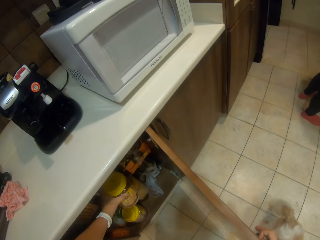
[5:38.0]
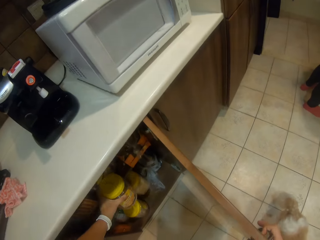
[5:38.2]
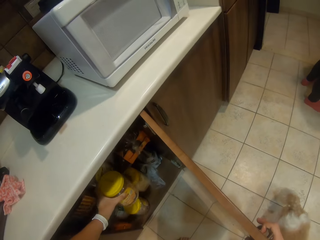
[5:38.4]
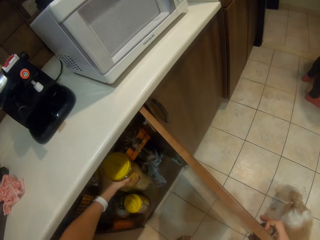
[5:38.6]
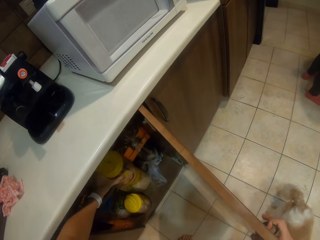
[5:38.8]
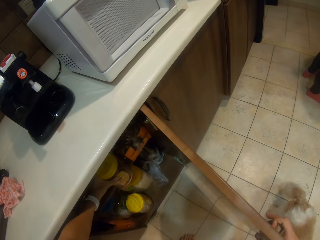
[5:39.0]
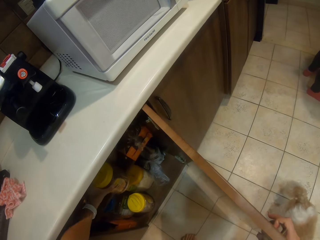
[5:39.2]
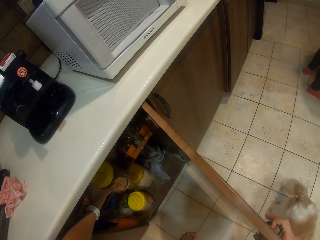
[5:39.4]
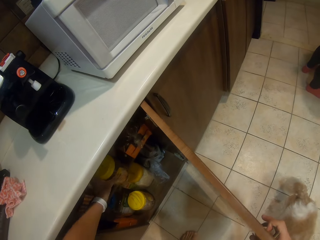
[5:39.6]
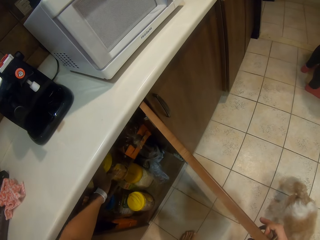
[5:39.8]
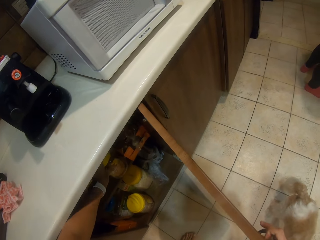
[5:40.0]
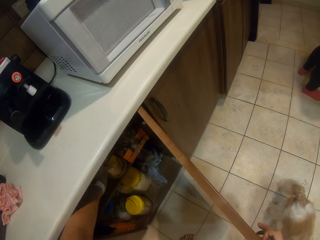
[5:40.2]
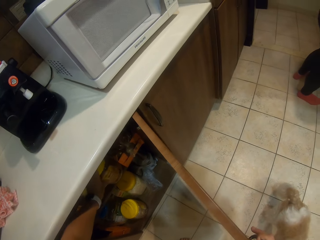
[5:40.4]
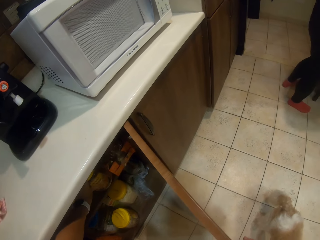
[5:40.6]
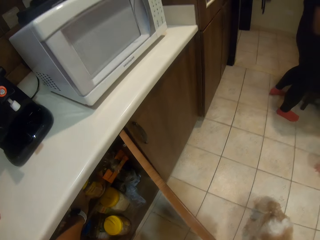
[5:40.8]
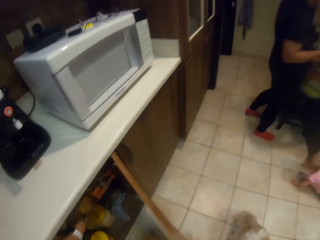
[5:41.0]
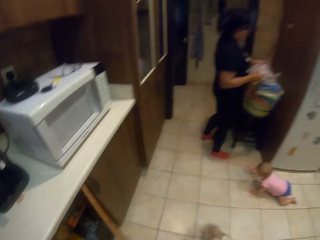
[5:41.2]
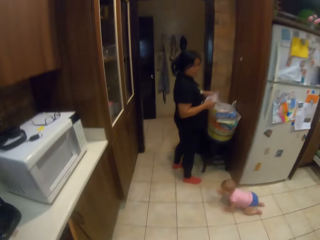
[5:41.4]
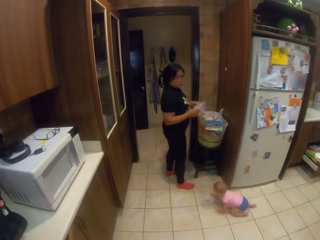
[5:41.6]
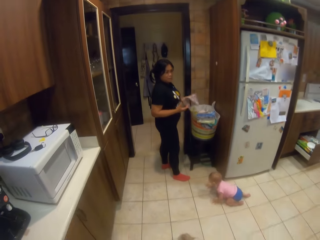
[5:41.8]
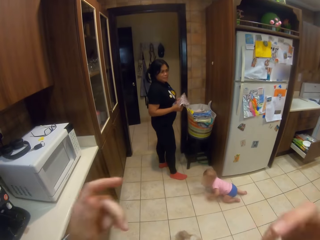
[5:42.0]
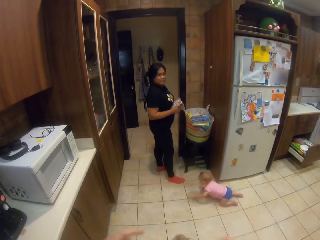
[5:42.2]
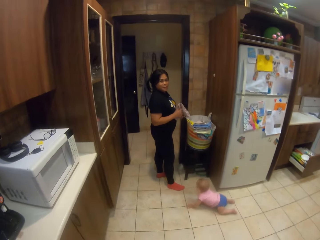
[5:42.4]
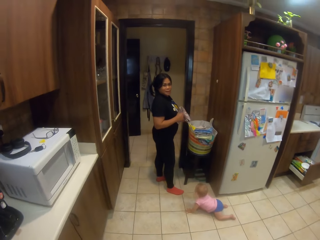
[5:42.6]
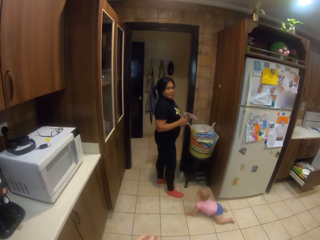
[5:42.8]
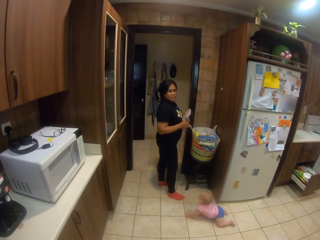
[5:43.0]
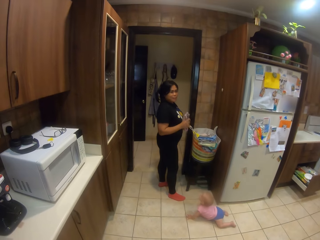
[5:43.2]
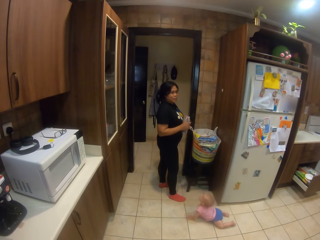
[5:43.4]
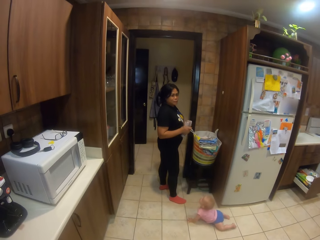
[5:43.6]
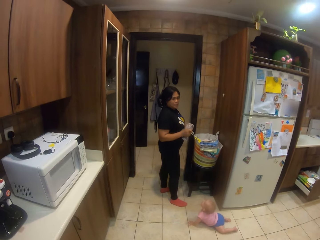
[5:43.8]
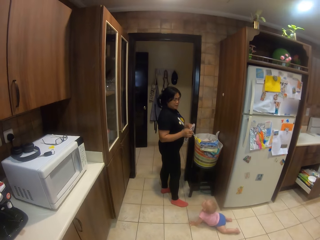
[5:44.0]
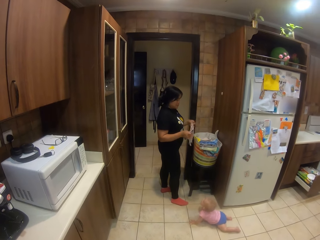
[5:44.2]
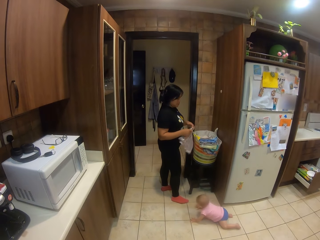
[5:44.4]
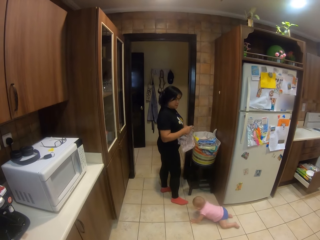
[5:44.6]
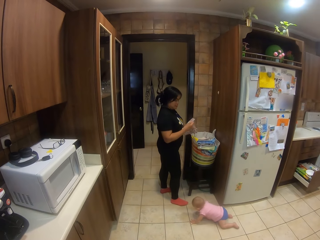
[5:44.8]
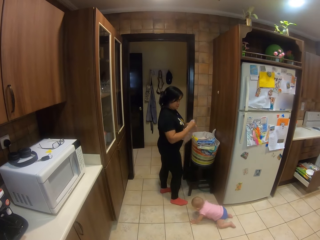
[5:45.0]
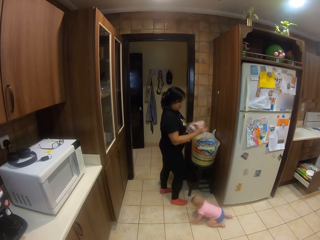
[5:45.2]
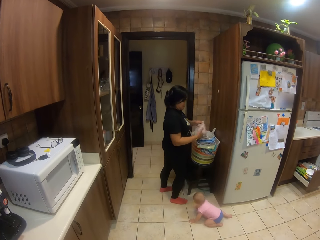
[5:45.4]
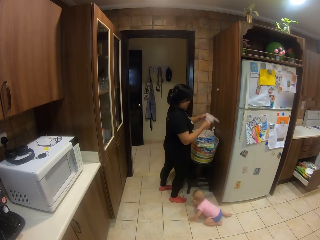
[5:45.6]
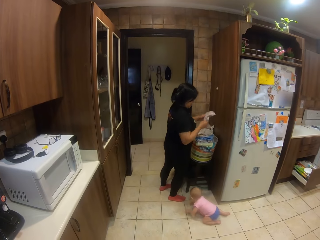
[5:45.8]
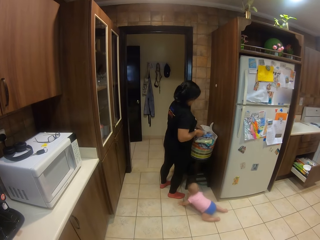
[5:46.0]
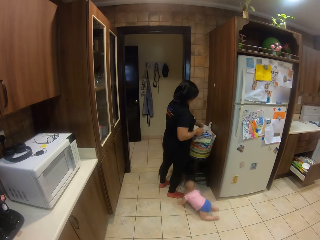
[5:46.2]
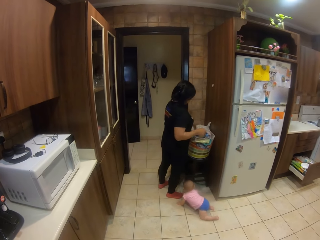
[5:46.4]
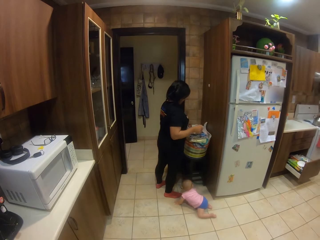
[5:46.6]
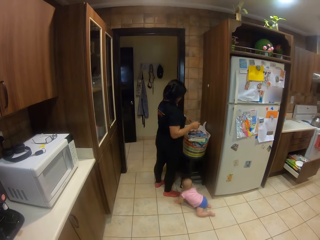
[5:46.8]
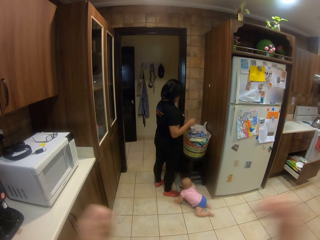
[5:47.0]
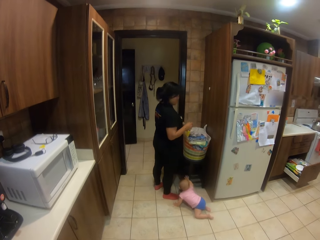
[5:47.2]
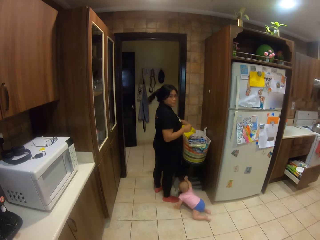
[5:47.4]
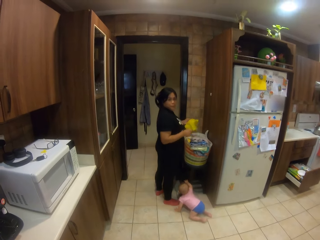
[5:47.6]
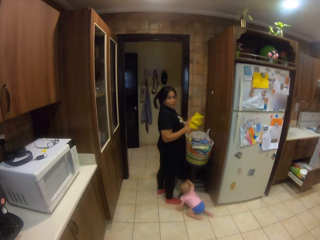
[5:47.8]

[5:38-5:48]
The camera wearer puts the peanut container into the shelf. They look around the house. They stare at a person. They close the cabinet shelf. They talk to the person. The person folds the cloth in her hands.

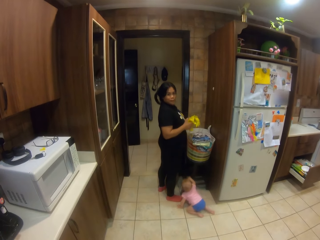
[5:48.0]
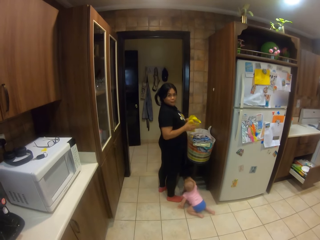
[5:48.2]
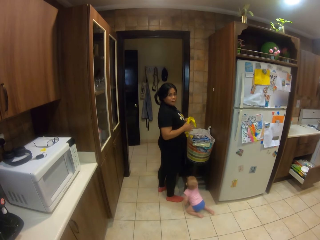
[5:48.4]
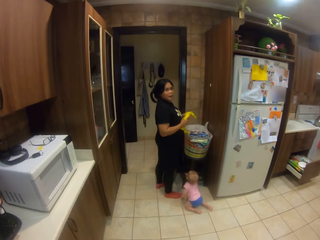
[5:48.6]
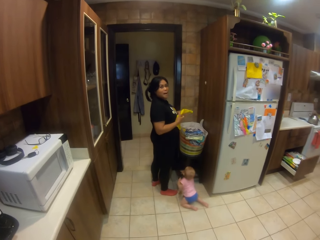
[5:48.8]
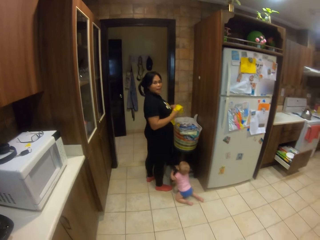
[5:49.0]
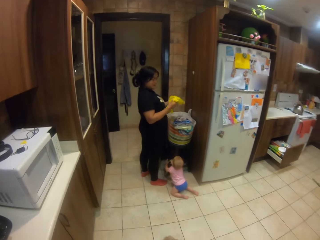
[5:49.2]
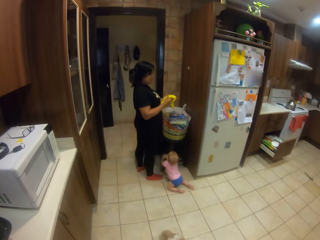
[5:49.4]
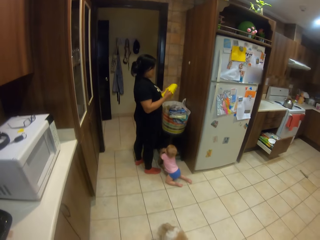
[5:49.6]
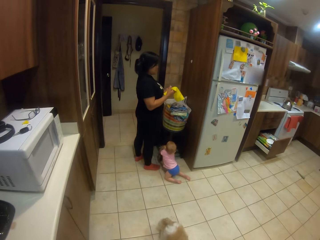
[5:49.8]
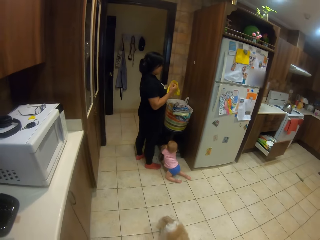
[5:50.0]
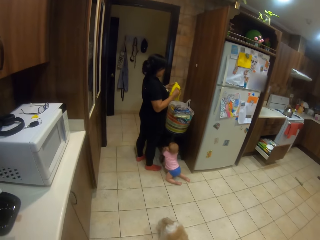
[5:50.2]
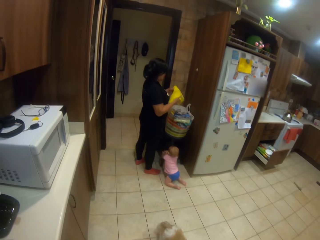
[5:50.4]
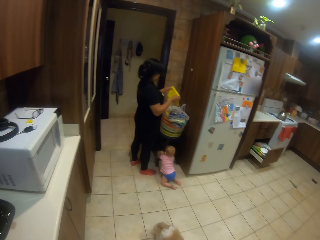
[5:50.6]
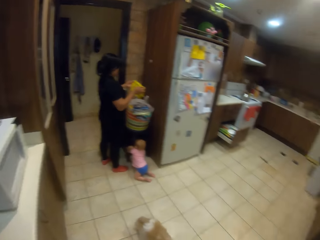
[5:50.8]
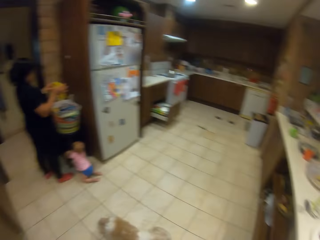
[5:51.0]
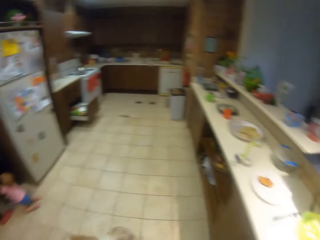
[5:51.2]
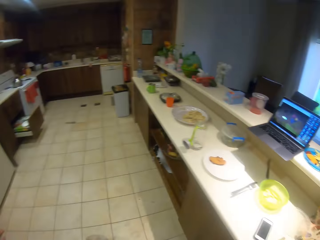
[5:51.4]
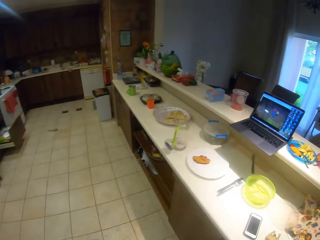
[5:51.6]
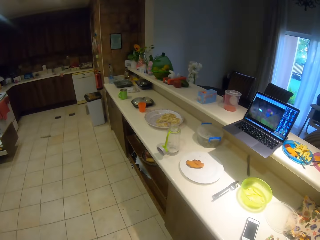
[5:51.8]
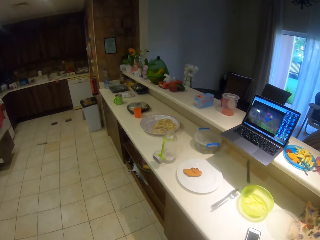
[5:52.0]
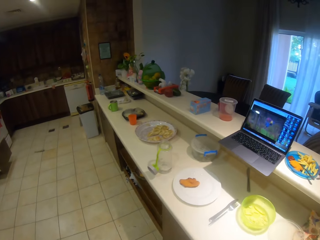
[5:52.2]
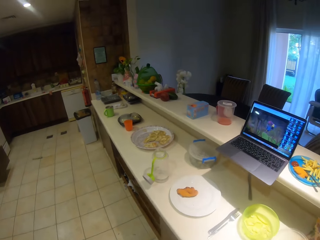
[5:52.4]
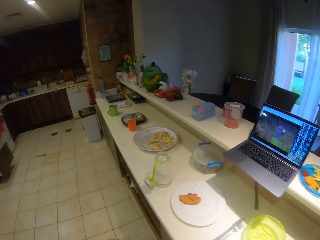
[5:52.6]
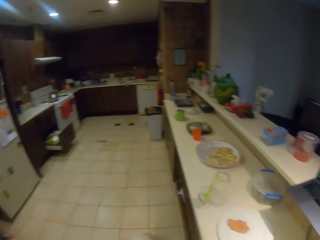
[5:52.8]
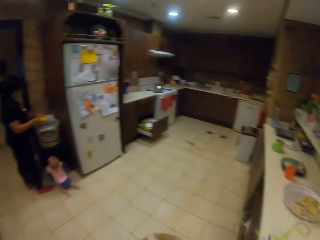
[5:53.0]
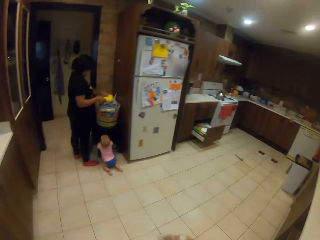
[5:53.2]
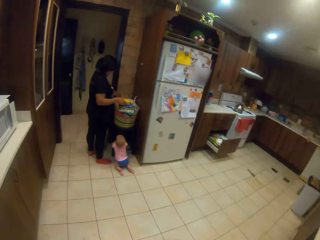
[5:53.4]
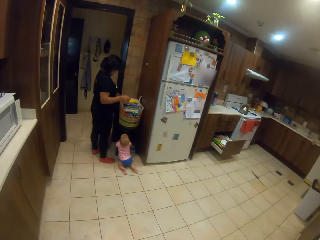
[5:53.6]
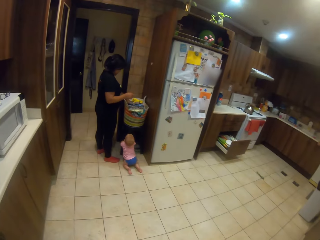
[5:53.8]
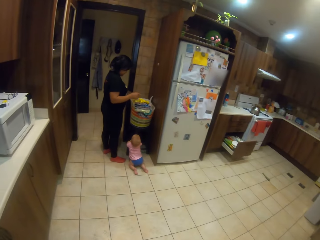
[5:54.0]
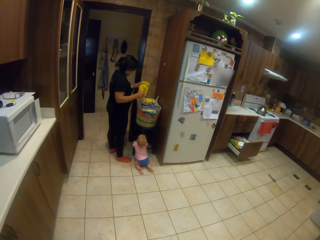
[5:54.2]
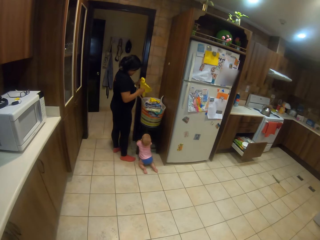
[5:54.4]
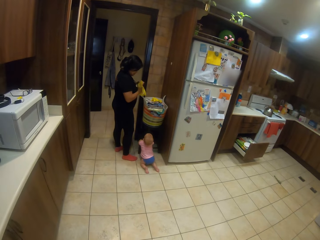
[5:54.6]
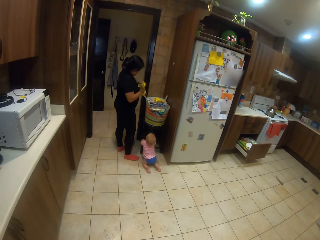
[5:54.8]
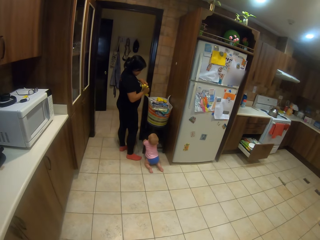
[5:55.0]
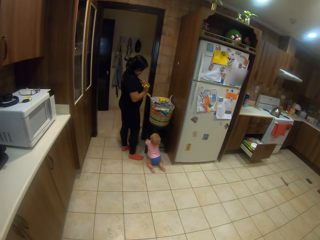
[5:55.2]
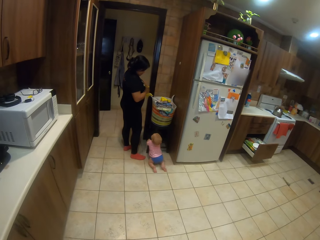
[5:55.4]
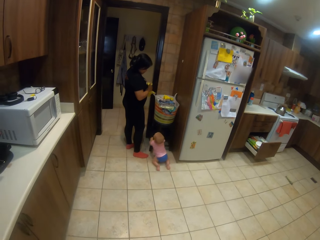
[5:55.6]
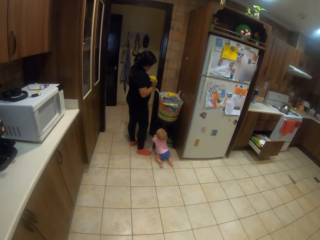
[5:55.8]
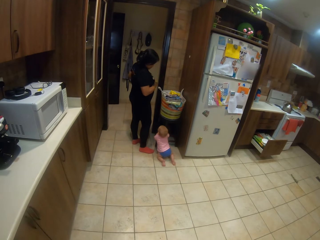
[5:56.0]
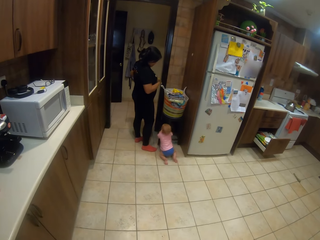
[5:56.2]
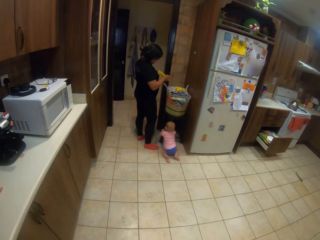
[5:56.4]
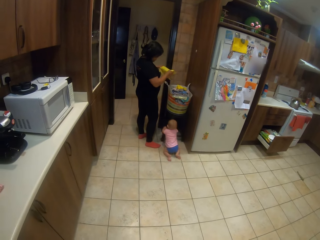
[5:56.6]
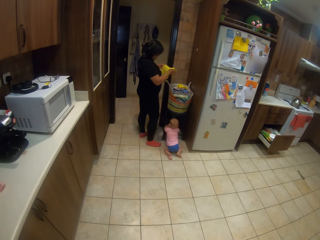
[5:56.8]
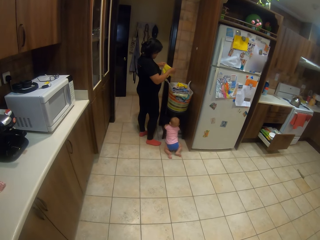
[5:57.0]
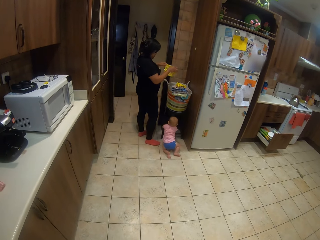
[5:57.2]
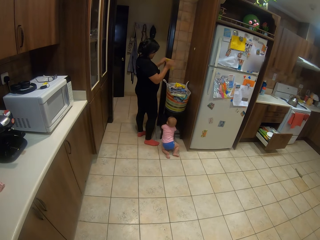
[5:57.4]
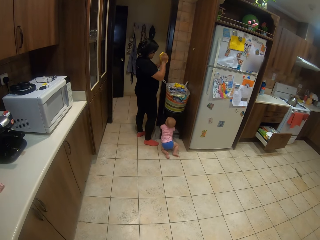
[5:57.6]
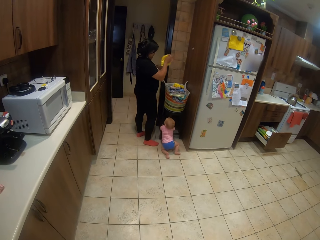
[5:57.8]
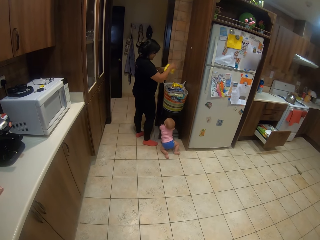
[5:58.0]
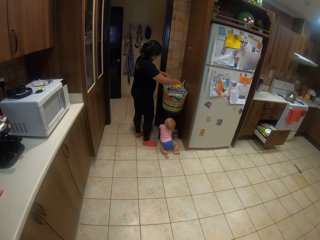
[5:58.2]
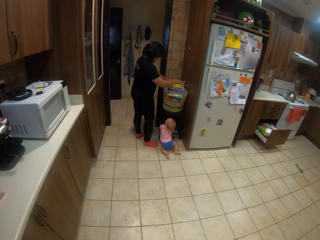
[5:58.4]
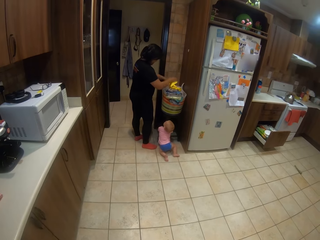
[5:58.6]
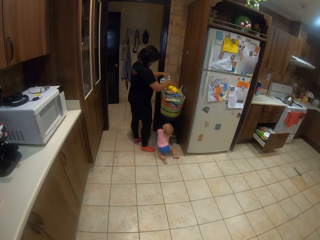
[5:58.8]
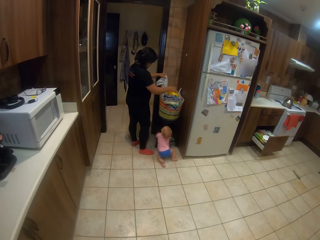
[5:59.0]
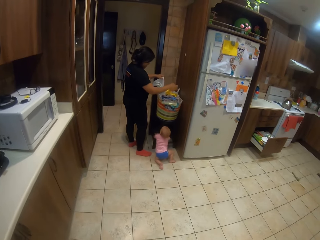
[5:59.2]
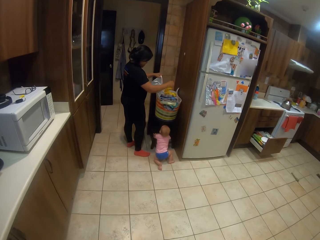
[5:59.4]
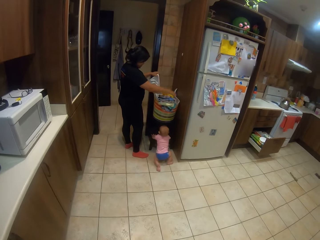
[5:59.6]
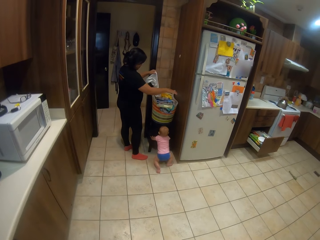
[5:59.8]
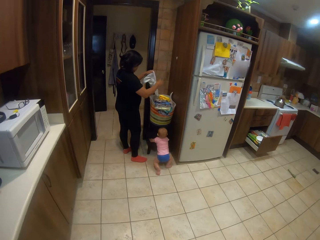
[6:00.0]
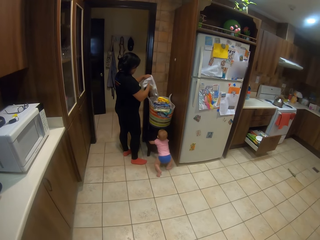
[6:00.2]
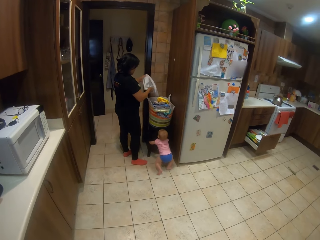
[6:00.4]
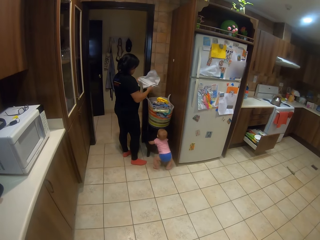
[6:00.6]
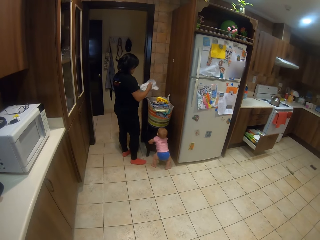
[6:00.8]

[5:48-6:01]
A person arranges clothes in the basket. The camera wearer looks around the house. They walk around the house. They look around the house. They stare at the person. The person folds the cloth in her hands.
